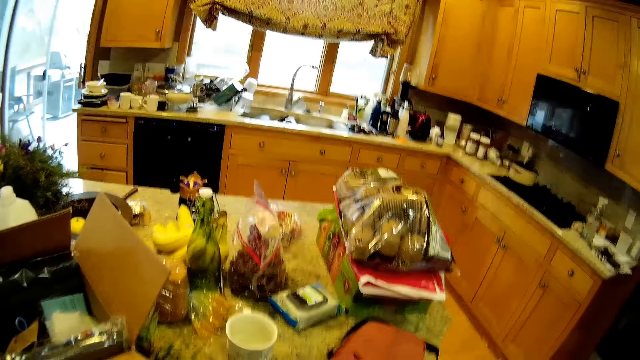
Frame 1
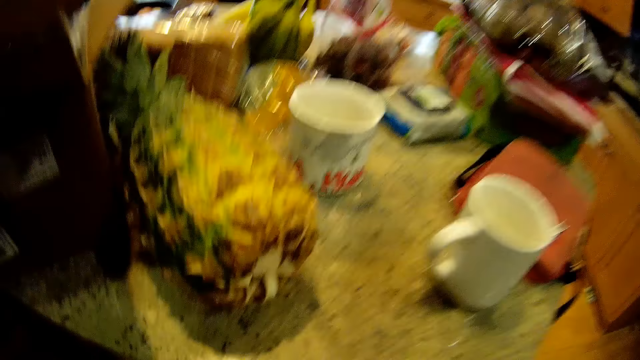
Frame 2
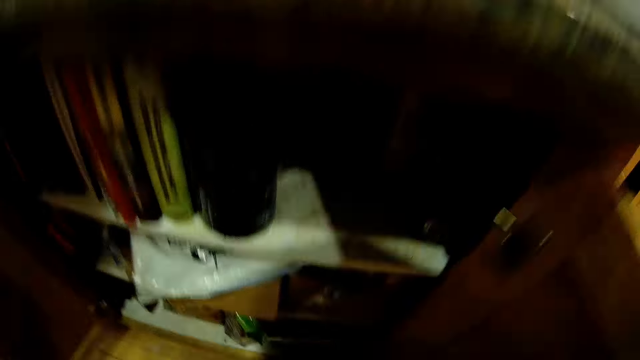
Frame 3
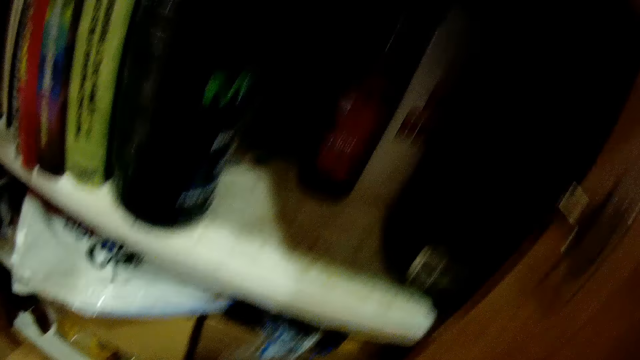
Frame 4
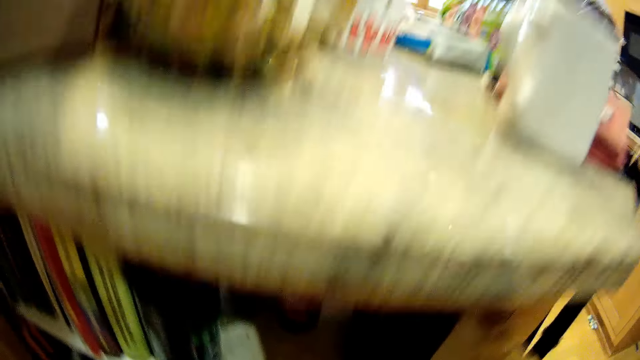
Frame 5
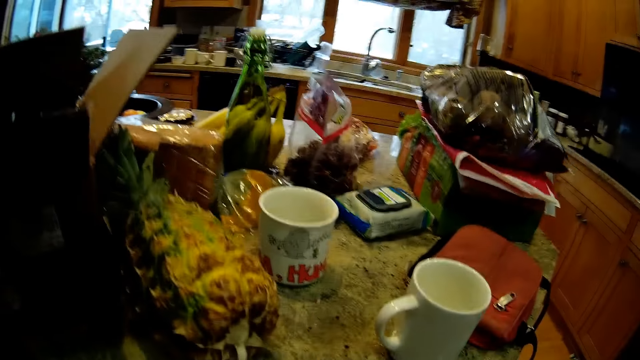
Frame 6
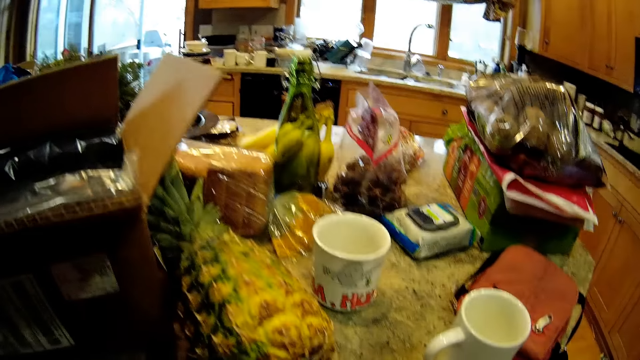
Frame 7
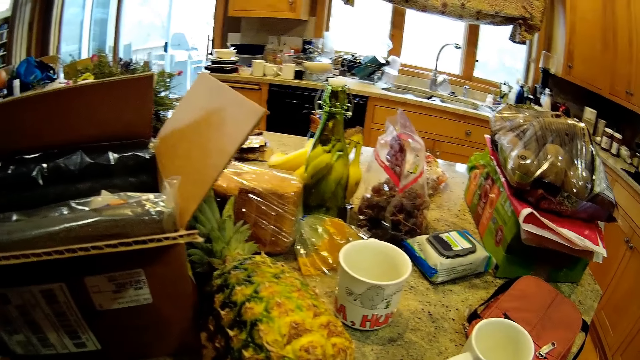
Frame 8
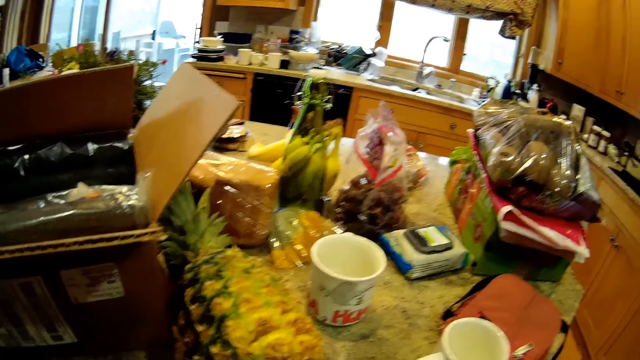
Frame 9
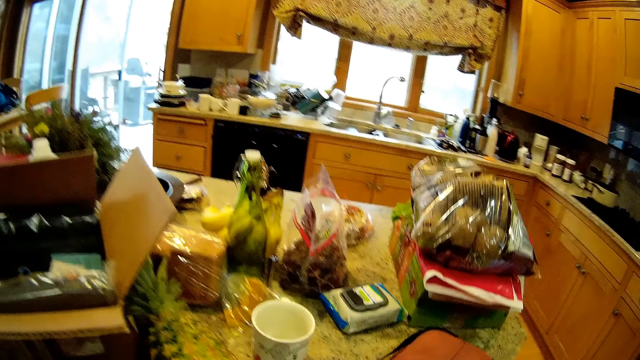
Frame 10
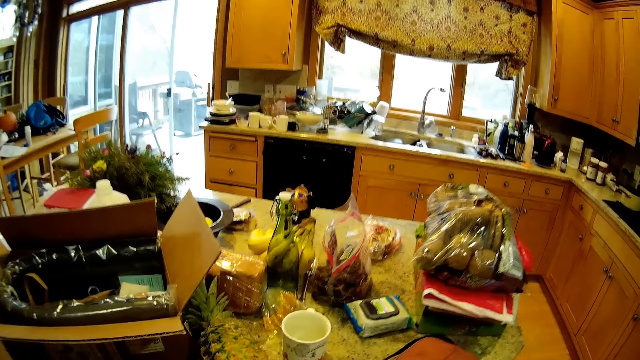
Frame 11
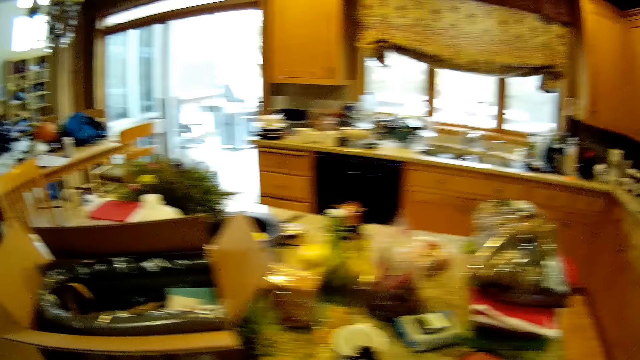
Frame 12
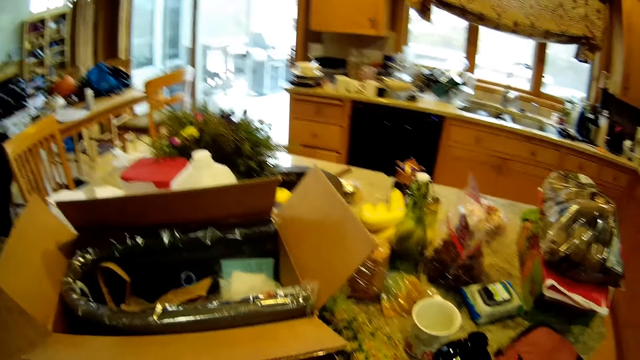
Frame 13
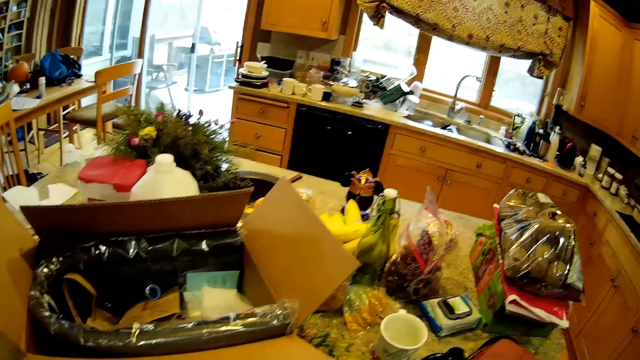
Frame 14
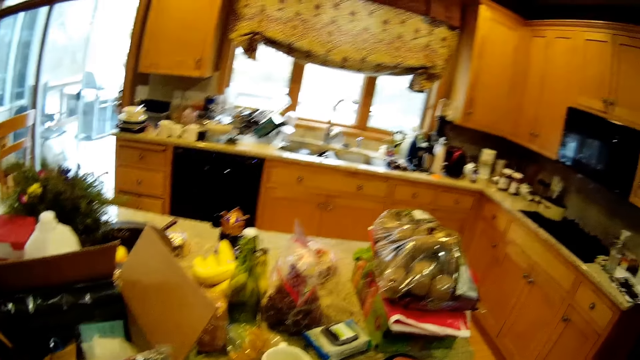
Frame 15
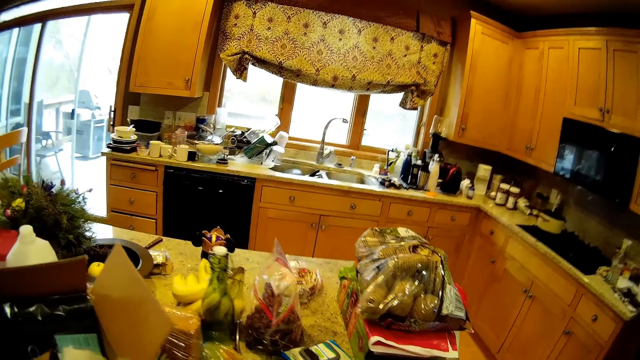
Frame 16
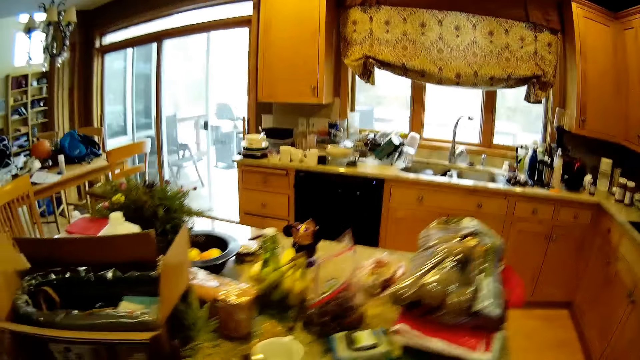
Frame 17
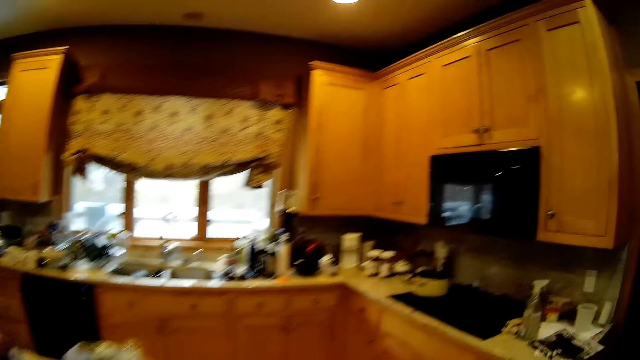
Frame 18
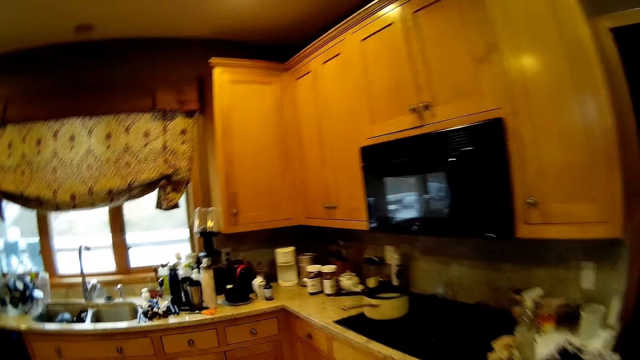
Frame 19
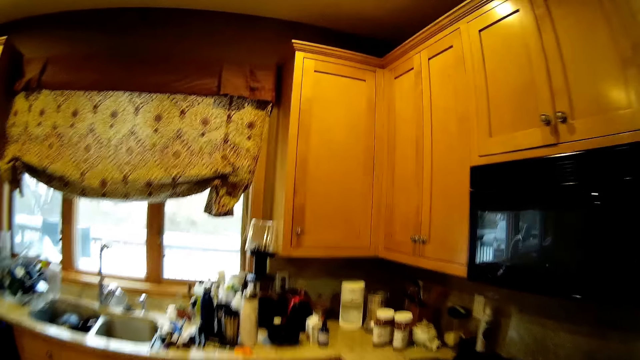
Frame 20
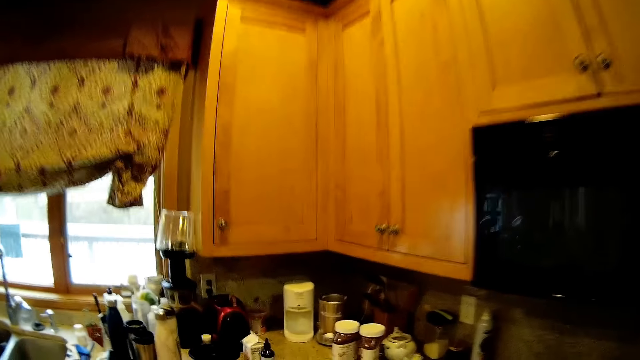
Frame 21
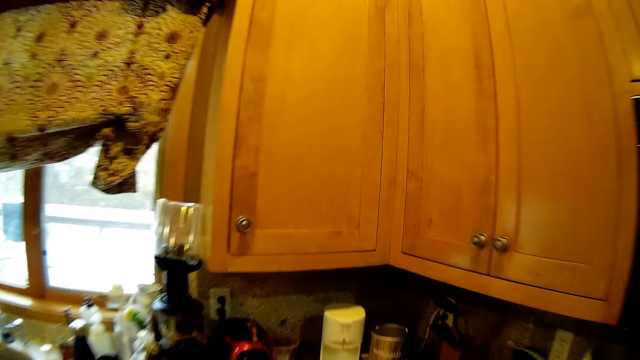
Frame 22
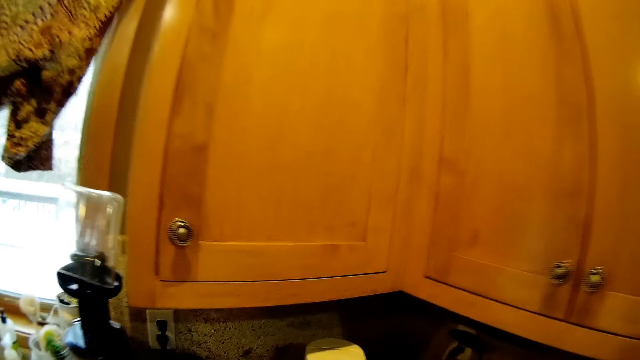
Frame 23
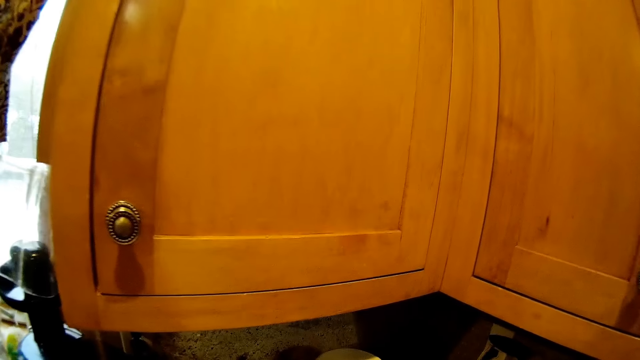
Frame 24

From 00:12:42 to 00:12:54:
The camera wearer looks at the cabinet. They put down a glass bottle.

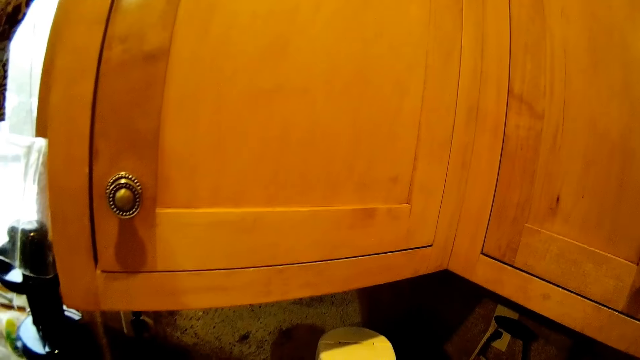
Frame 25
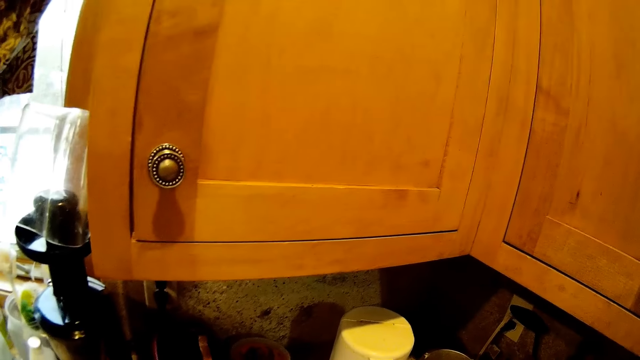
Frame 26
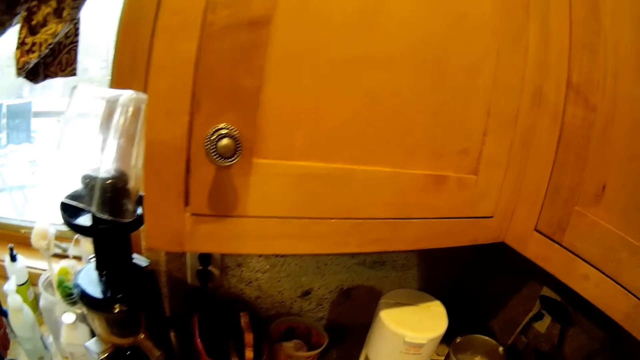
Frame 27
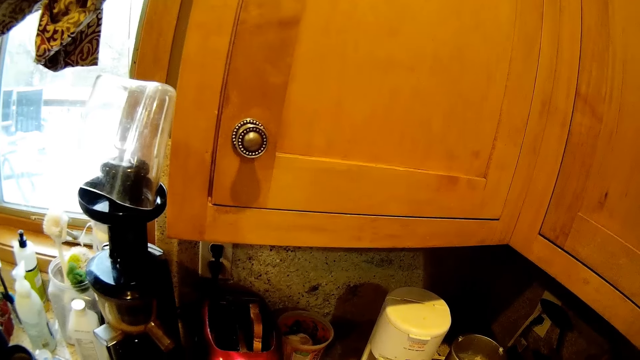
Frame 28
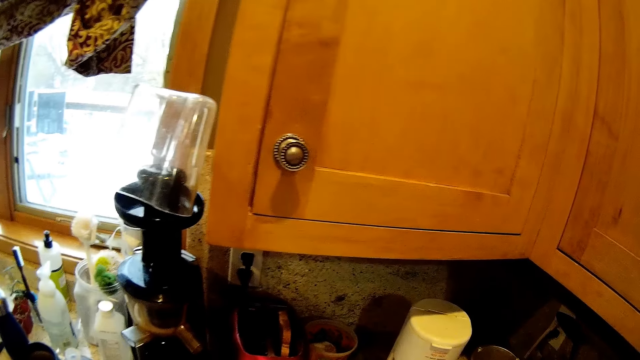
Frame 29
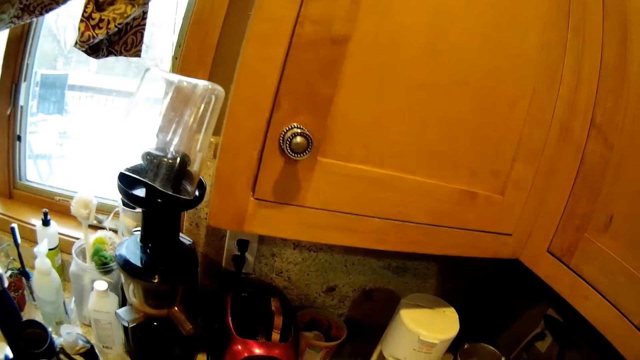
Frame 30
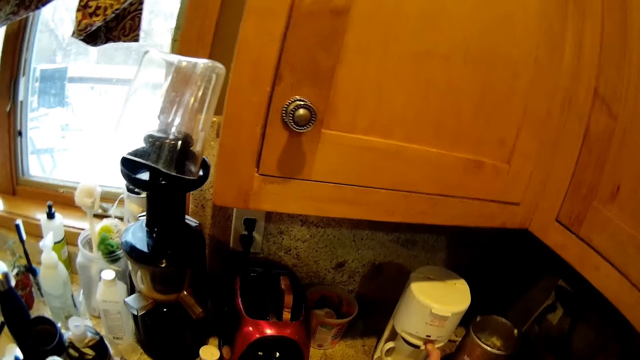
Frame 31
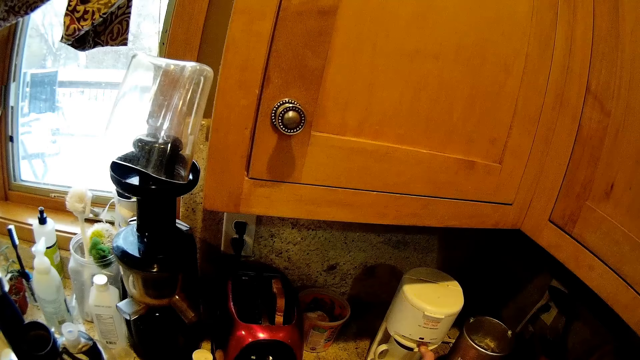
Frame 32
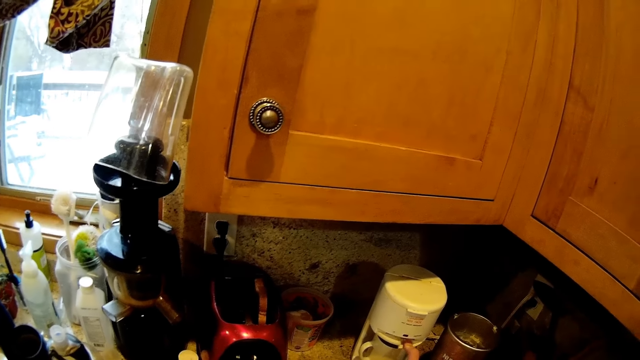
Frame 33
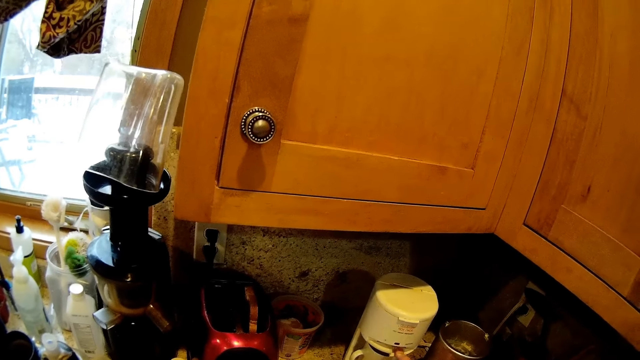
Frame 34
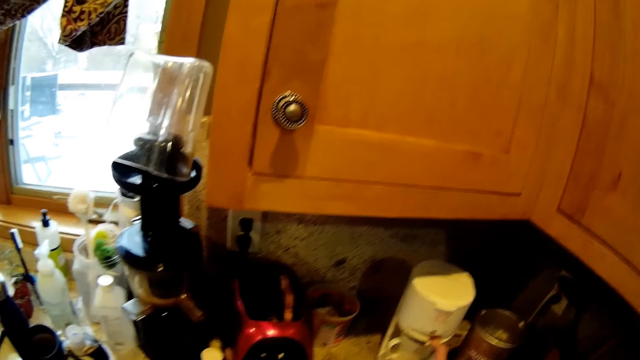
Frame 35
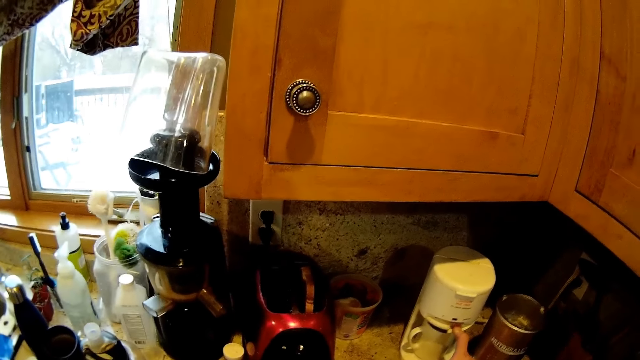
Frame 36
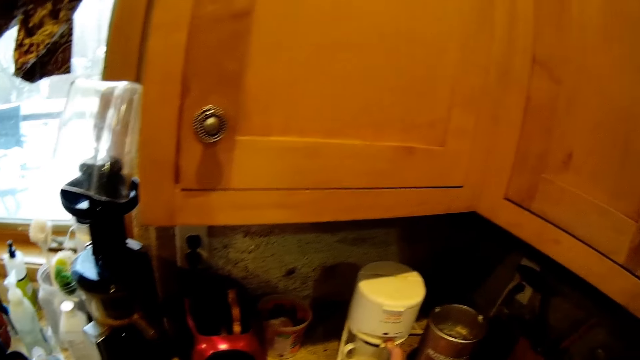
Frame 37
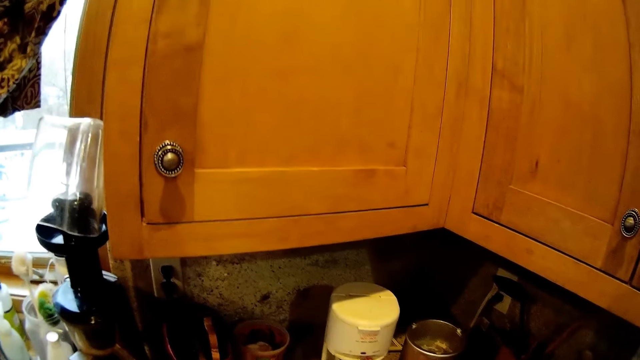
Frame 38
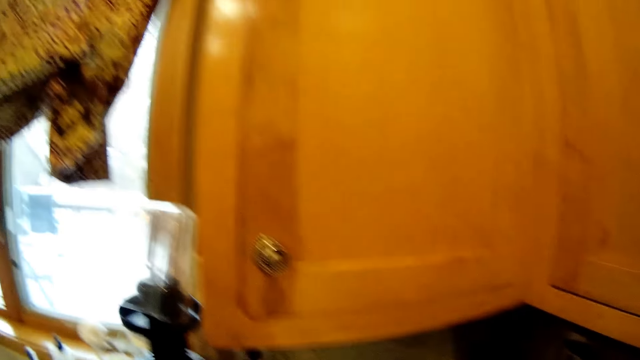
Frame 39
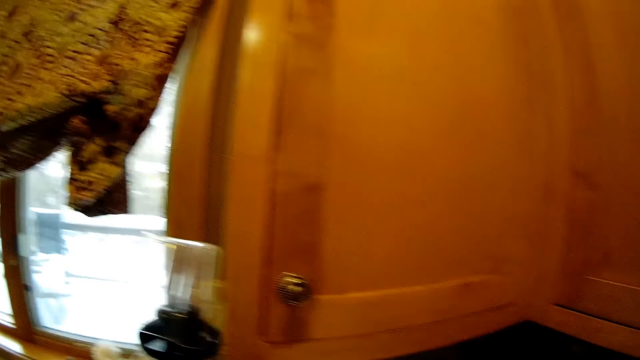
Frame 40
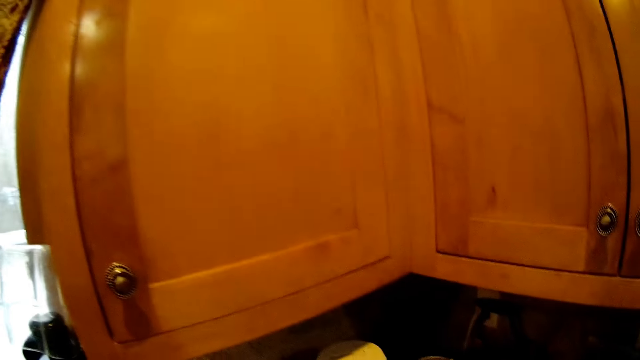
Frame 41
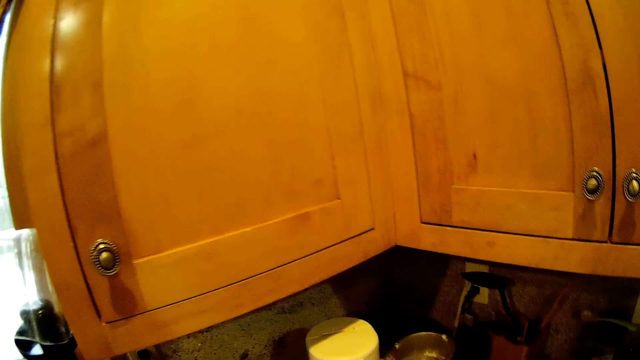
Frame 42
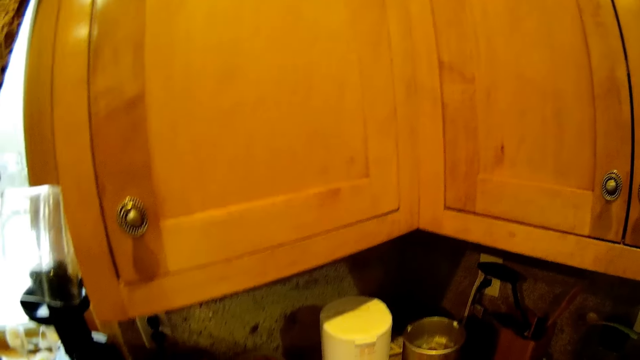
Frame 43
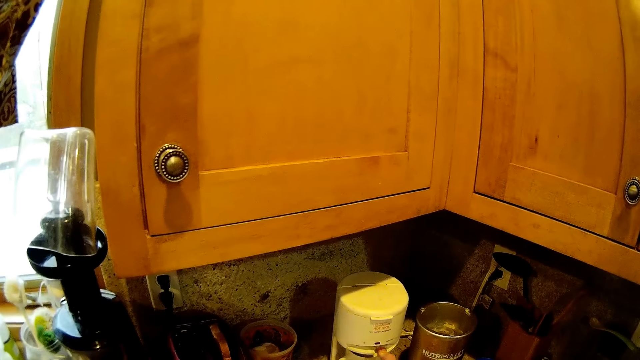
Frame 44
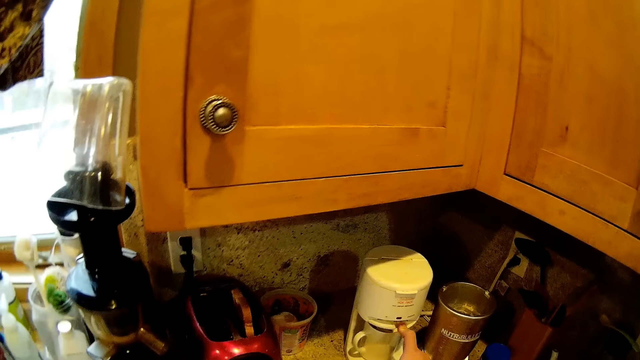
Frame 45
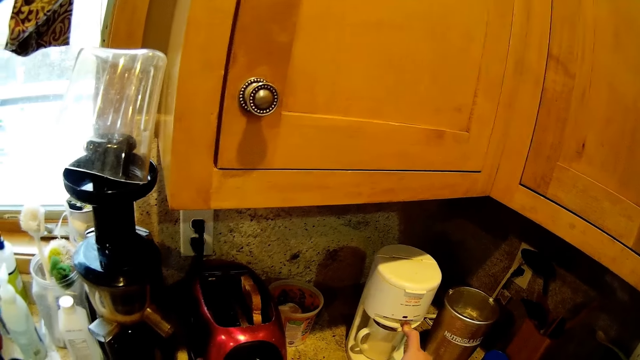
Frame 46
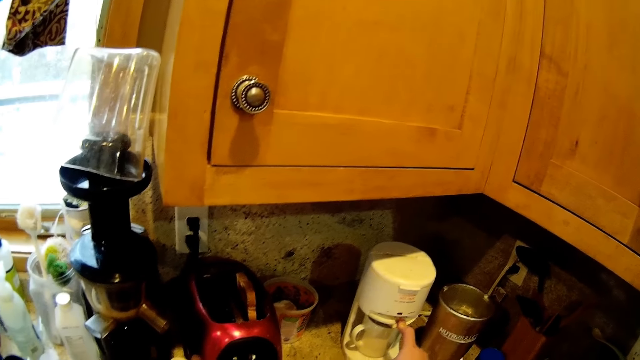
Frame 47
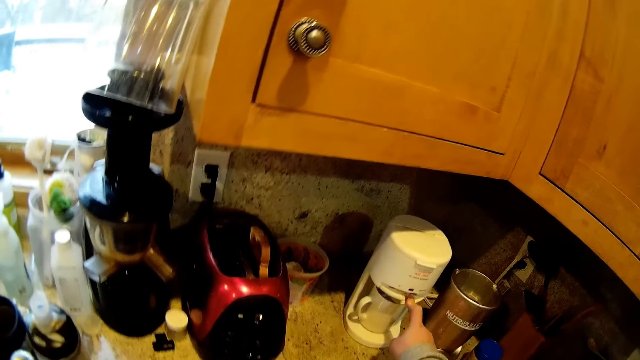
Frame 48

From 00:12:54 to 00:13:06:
The camera wearer stands near the sink.
